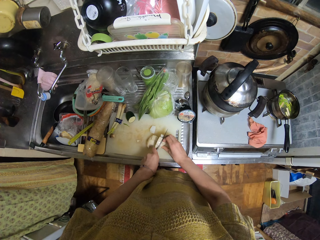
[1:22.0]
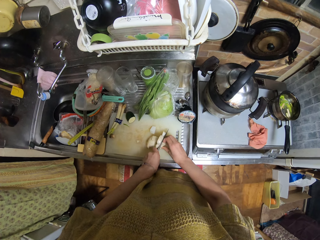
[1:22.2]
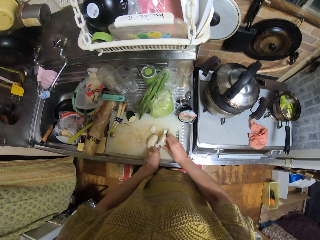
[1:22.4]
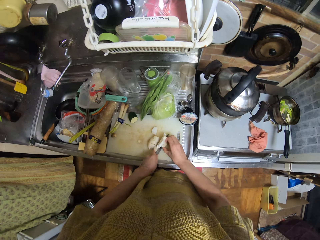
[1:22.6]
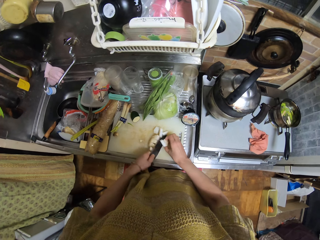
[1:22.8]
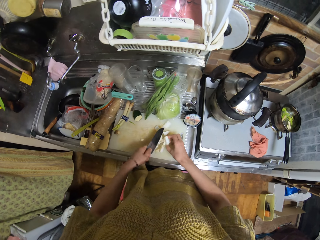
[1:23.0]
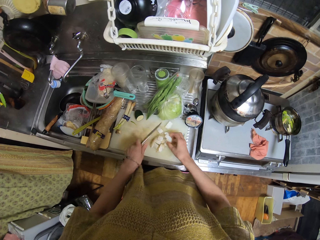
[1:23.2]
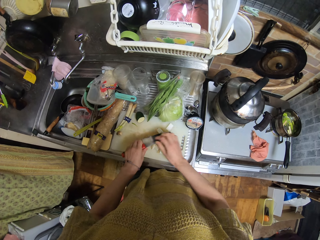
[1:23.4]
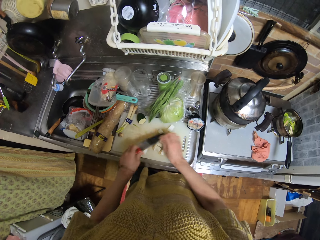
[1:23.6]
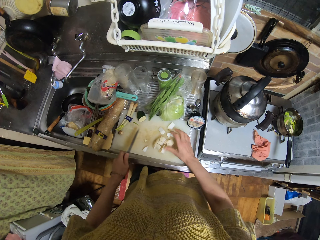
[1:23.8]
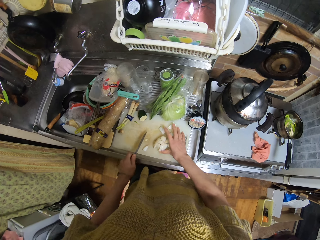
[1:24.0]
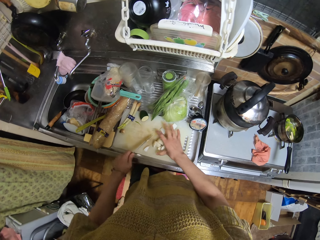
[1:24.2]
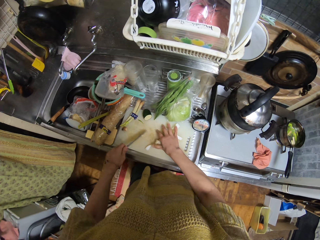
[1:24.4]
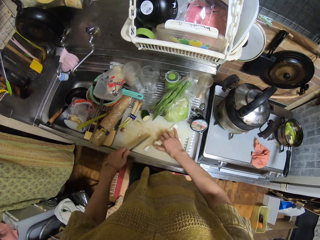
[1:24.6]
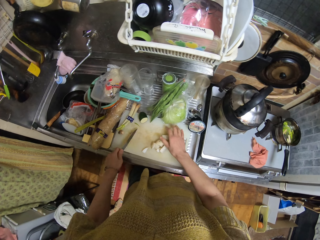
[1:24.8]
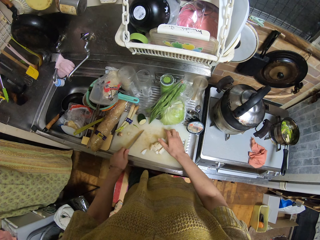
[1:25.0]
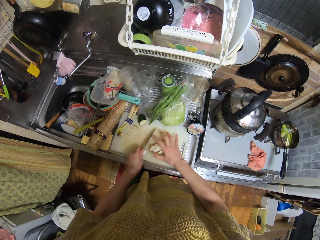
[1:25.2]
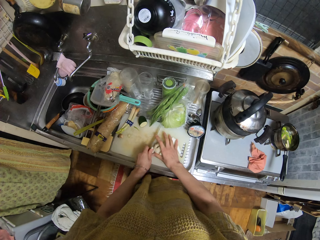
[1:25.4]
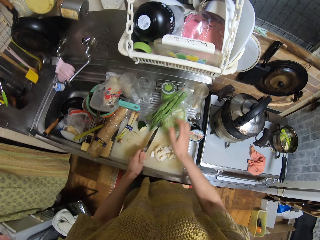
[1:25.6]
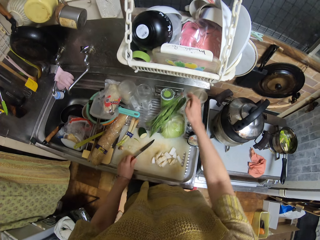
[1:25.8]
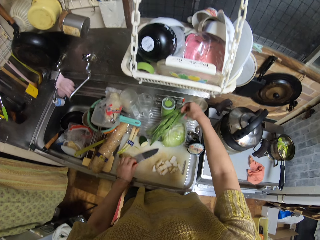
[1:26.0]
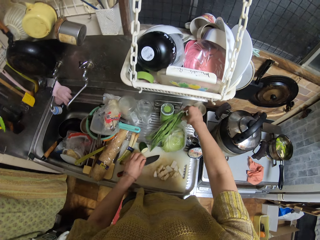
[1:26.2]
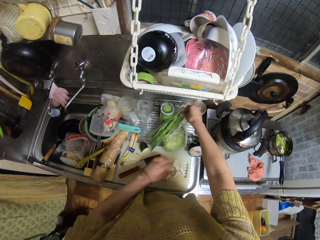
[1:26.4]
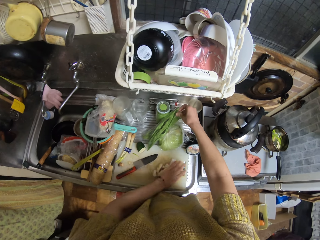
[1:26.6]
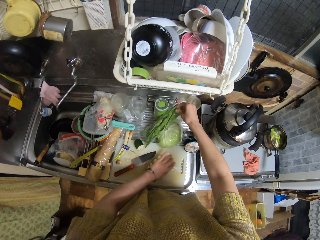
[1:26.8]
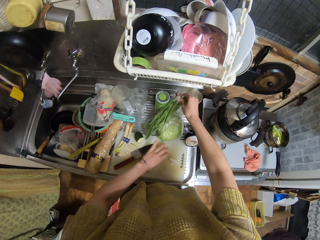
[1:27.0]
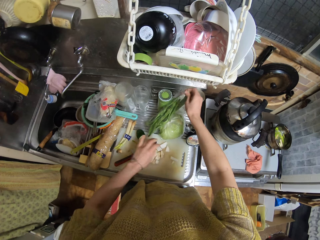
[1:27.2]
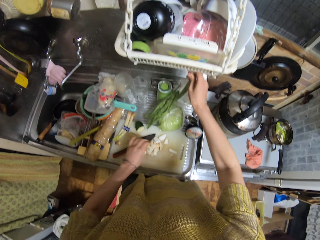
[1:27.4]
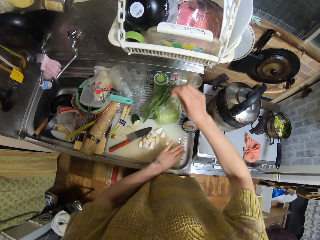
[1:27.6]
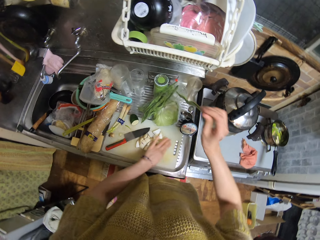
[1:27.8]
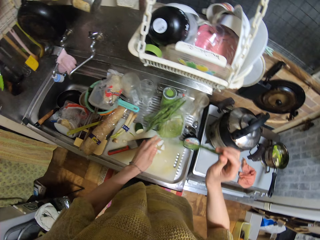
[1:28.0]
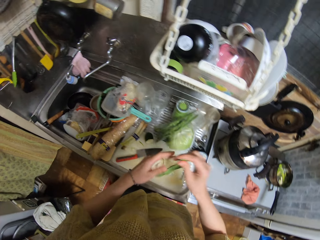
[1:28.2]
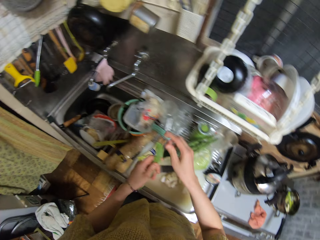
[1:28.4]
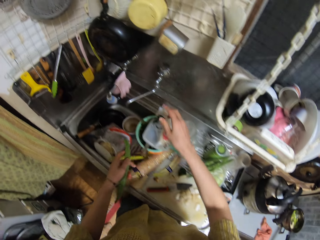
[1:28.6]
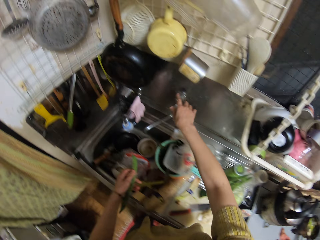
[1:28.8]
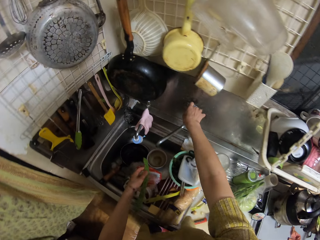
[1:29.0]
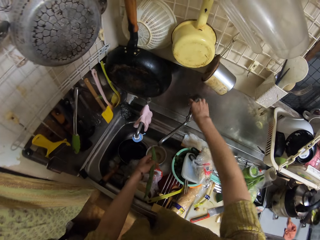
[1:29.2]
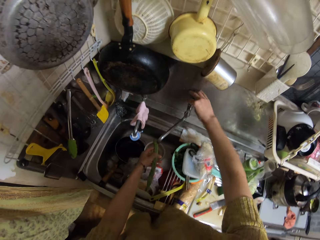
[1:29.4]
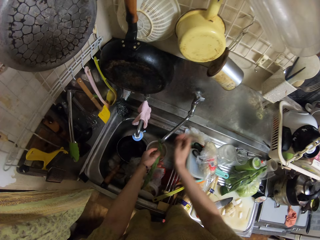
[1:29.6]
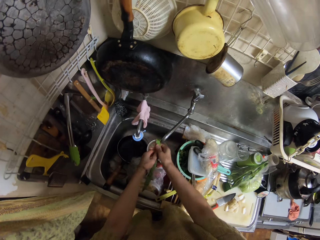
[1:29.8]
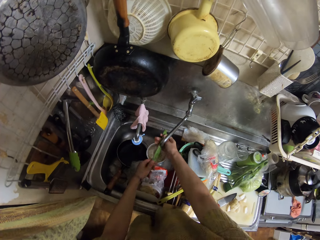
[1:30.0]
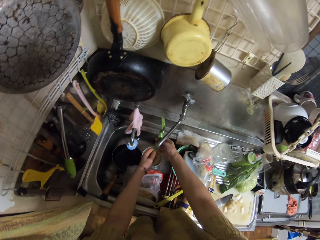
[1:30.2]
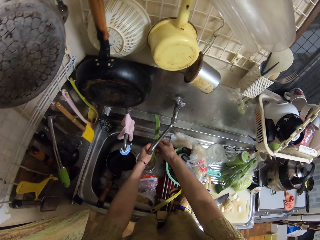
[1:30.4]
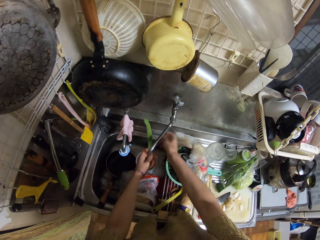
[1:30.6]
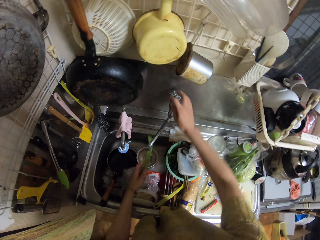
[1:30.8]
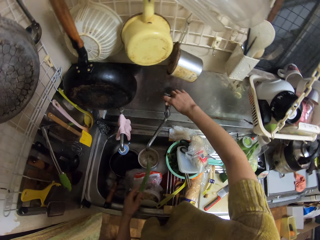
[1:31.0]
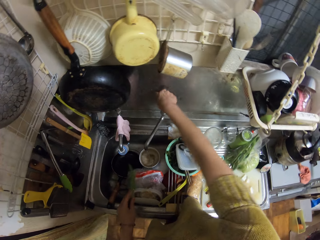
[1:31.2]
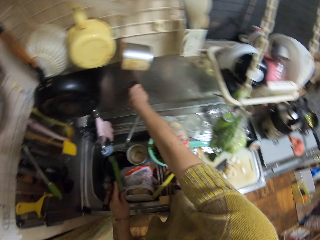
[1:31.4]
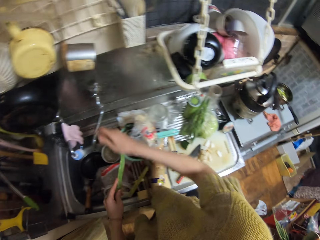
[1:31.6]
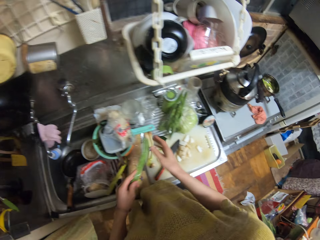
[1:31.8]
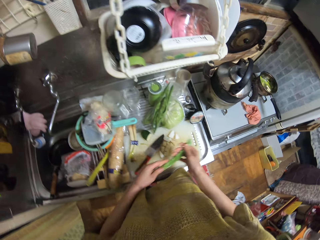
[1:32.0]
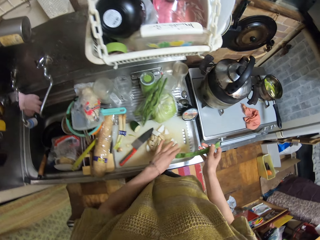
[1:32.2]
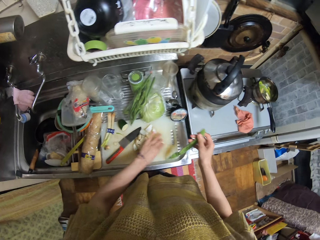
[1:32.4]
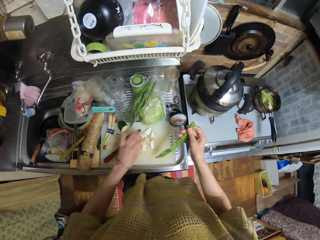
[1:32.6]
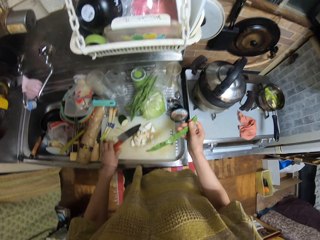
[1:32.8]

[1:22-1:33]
The camera wearer pulls pieces of something together. They drop the knife. They pick up spring onions from the pack. They open the tap. They rinse the spring onions. They close the tap.

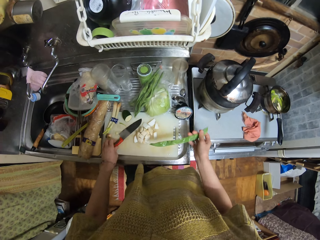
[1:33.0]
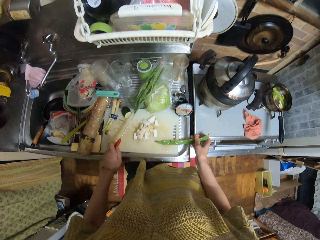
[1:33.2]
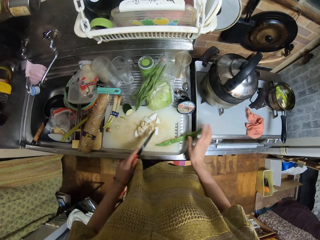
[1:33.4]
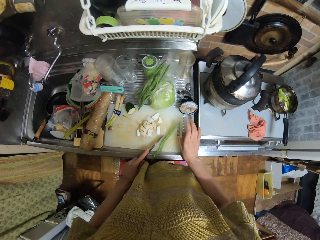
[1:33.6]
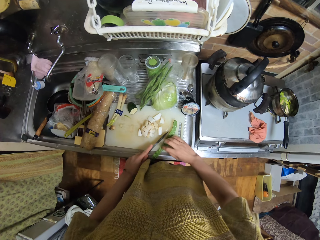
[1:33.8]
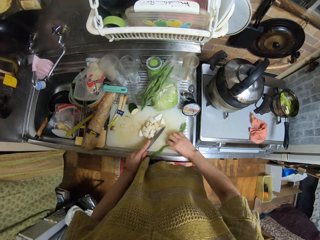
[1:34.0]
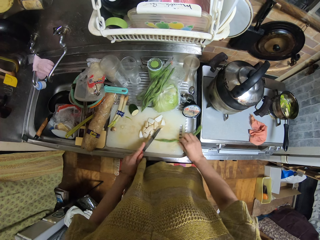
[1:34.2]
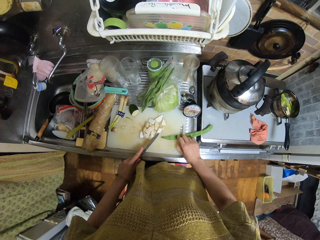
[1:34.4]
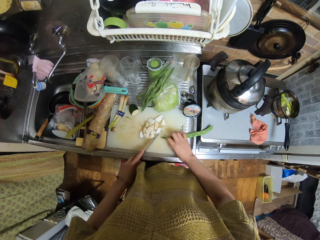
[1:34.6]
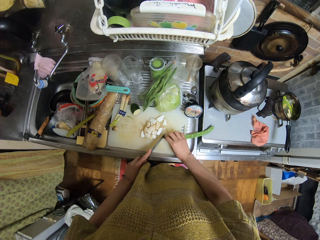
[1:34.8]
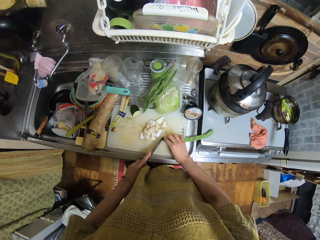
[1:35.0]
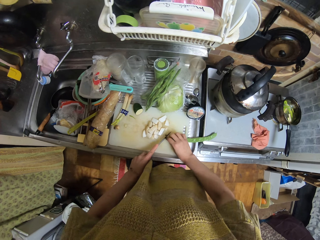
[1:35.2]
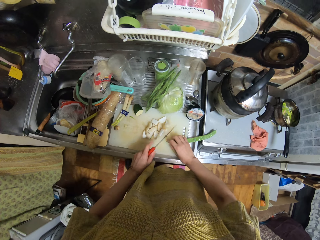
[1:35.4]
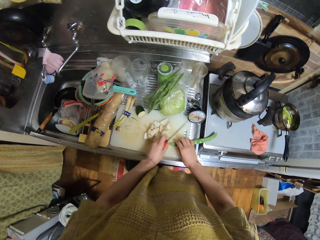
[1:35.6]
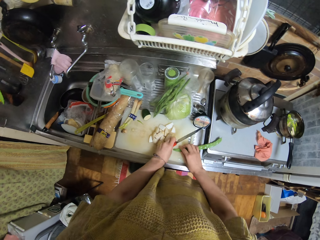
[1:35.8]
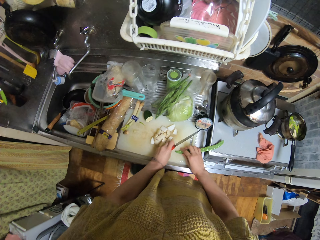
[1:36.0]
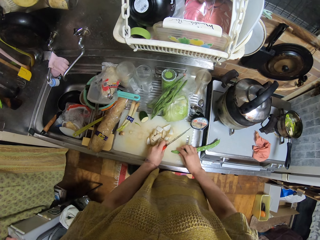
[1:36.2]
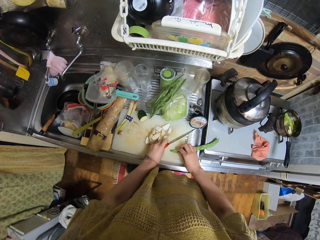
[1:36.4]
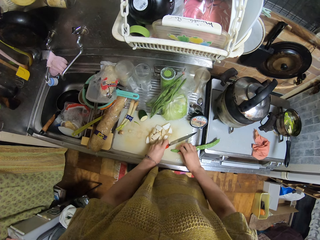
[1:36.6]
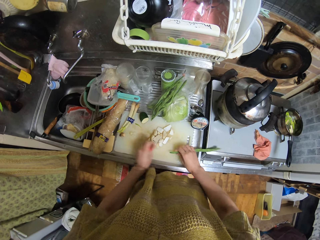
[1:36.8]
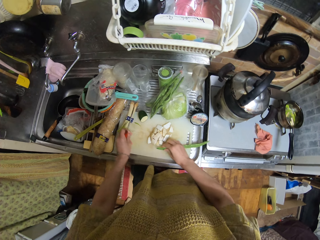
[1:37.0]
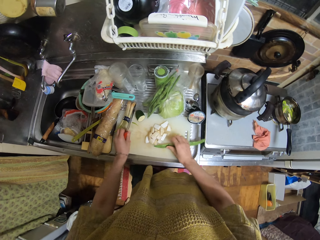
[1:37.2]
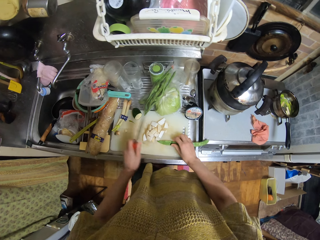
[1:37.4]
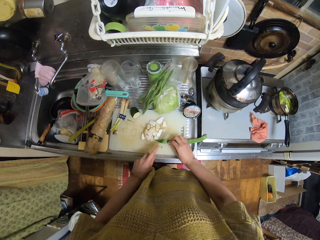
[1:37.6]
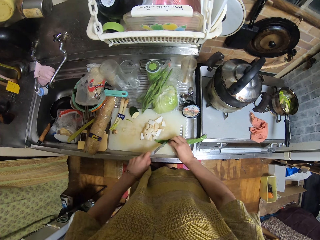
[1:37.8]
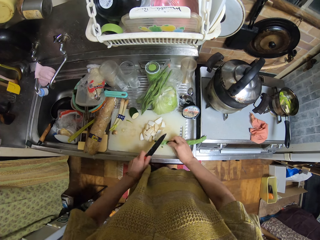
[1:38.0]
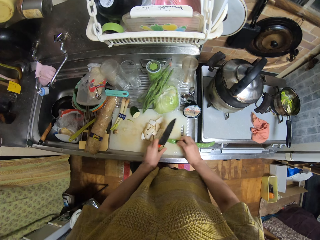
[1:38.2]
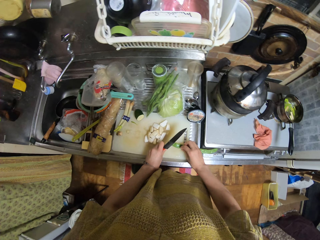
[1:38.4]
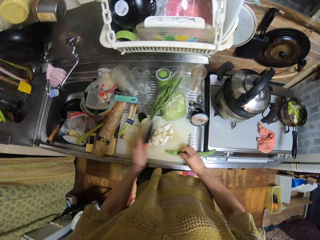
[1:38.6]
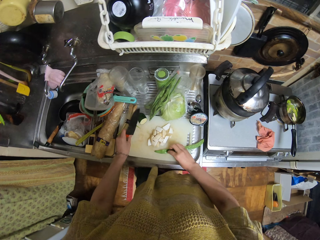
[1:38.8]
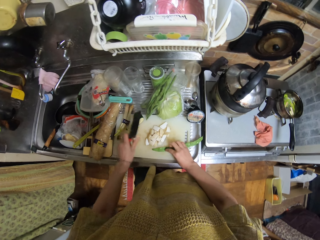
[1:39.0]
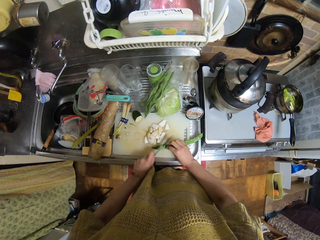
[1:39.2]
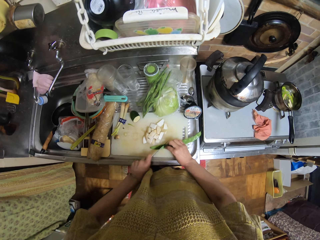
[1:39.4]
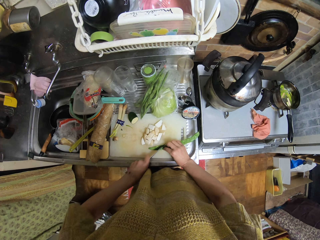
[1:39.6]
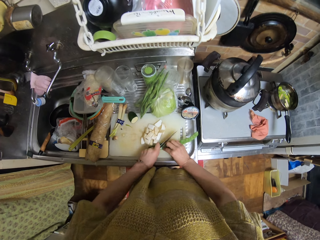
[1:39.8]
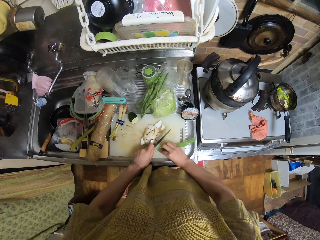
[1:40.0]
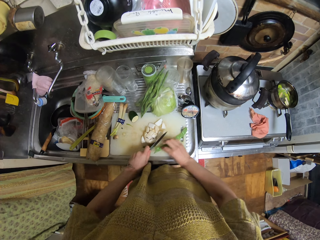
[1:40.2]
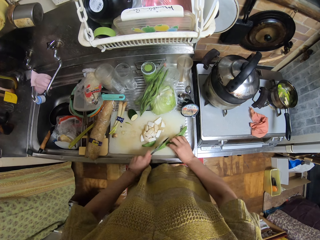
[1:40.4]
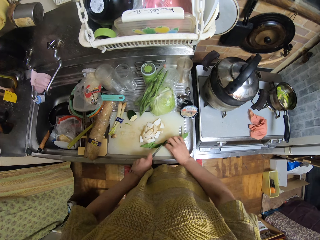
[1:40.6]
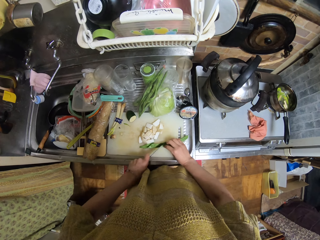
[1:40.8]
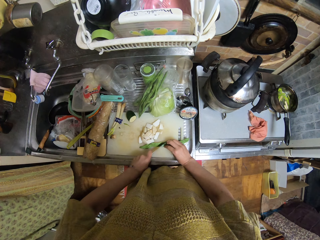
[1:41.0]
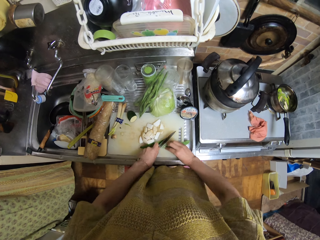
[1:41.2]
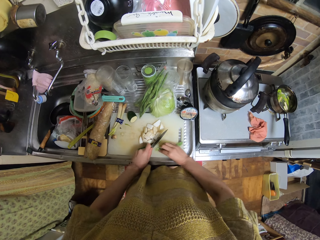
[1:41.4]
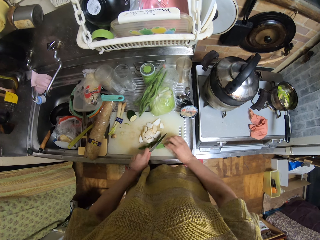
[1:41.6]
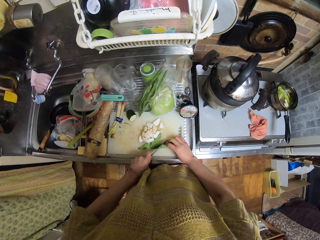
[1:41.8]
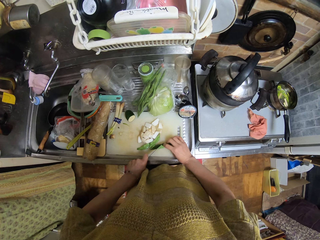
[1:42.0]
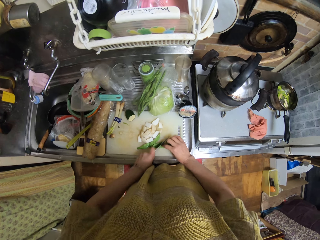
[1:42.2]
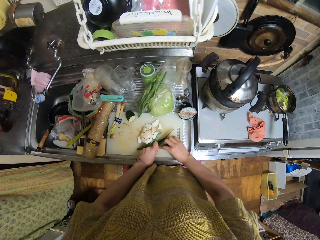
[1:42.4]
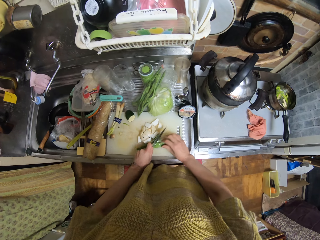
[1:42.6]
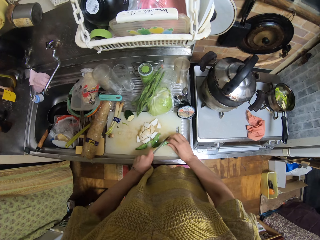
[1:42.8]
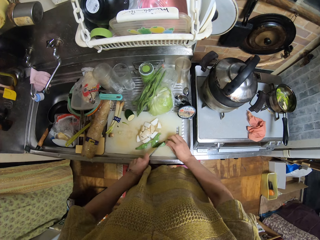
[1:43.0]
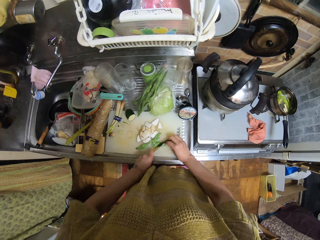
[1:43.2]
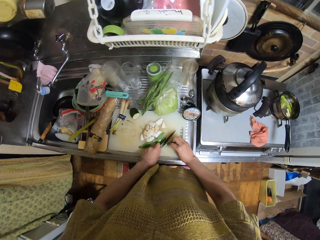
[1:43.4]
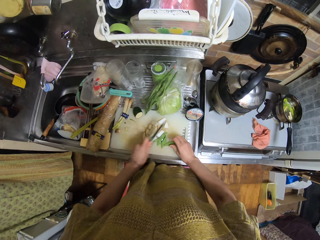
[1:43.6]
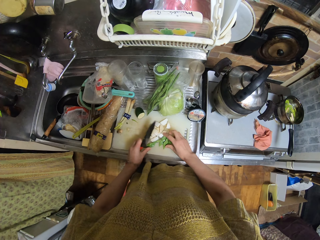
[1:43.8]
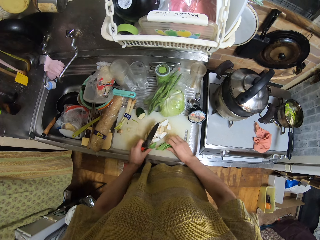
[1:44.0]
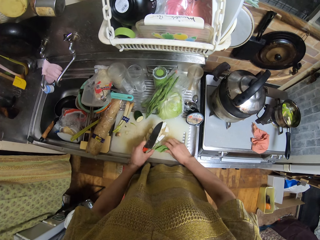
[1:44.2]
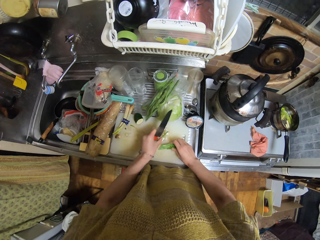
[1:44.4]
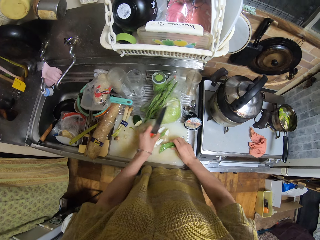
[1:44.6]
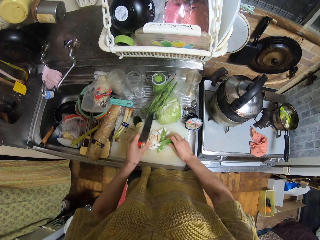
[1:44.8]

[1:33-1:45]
The camera wearer picks up the knife. They chop the spring onions.
